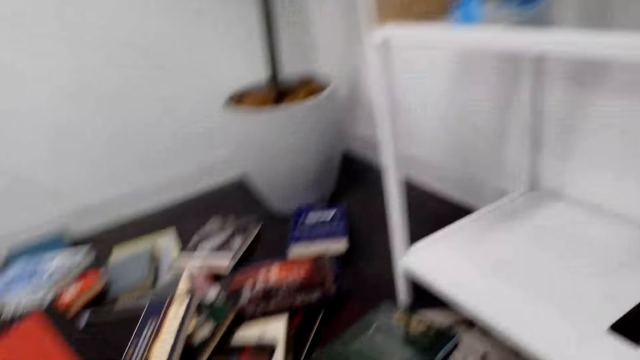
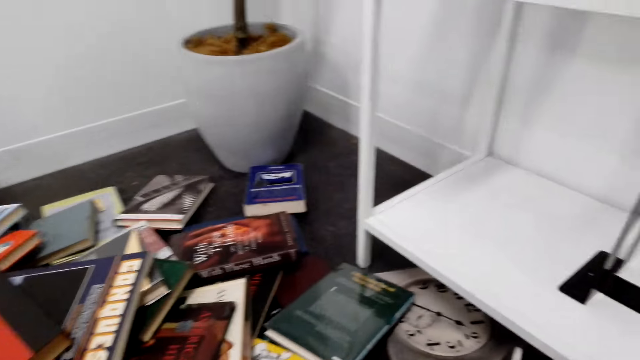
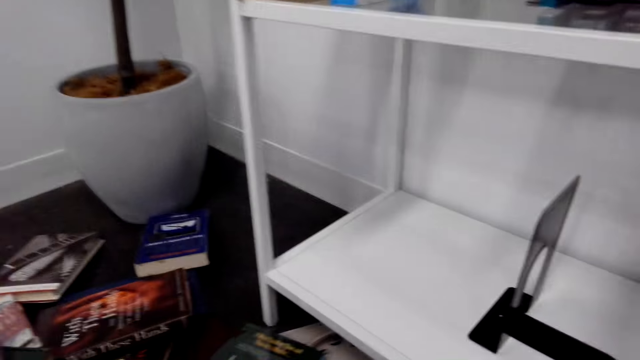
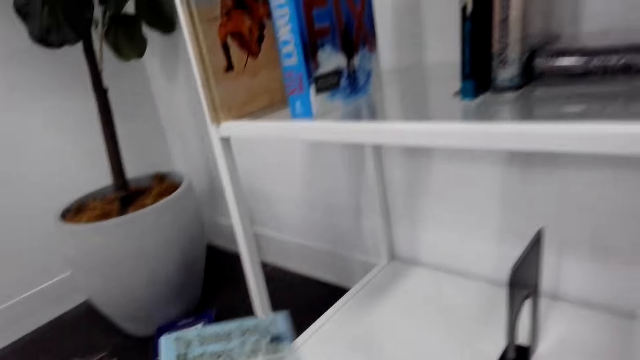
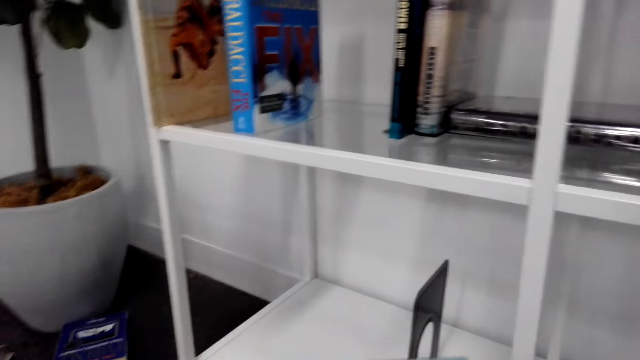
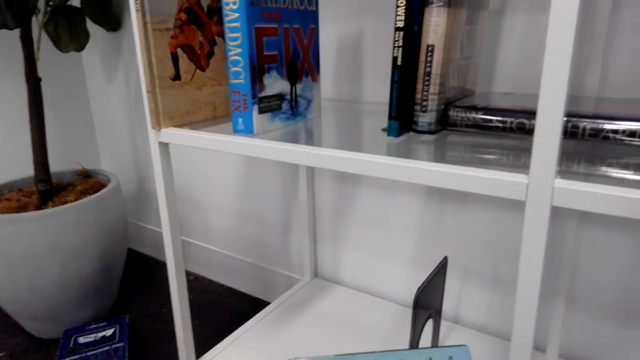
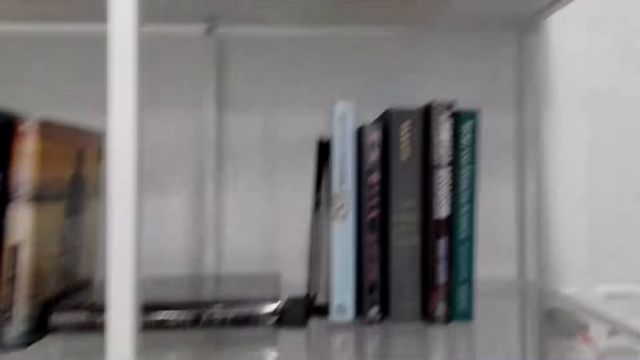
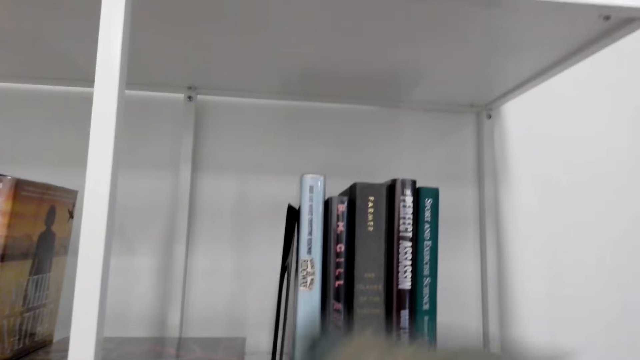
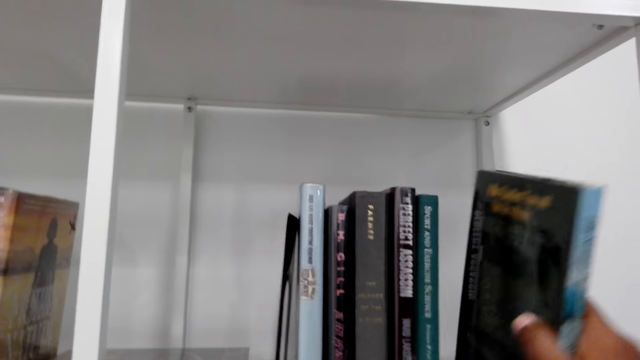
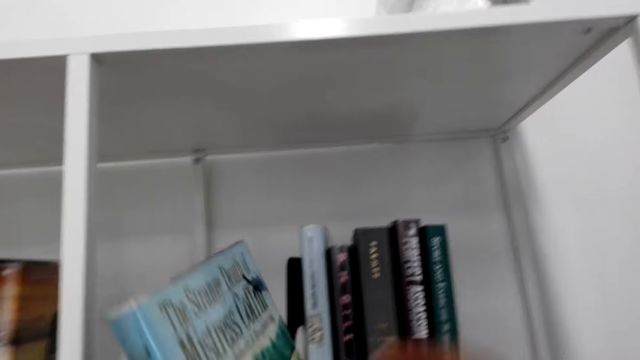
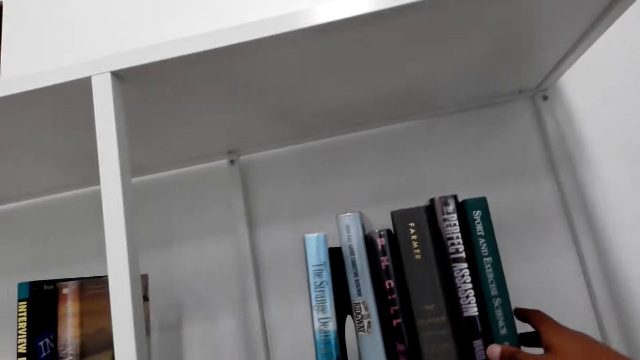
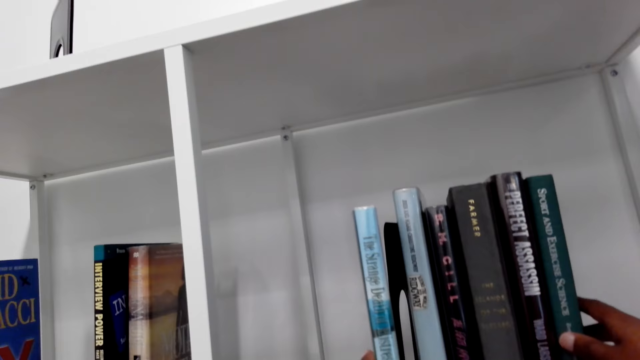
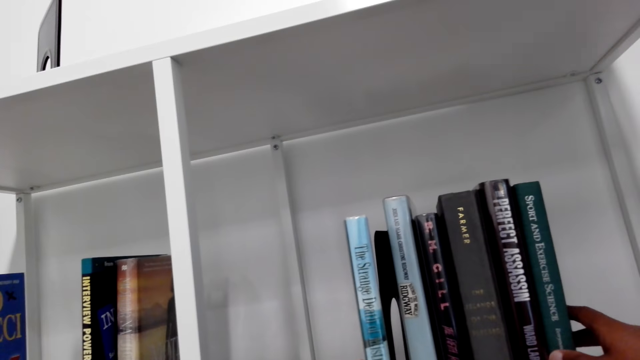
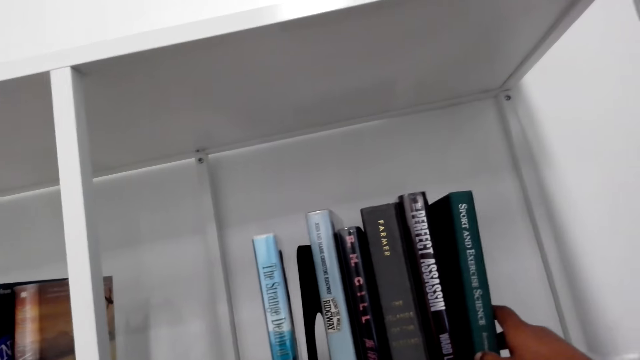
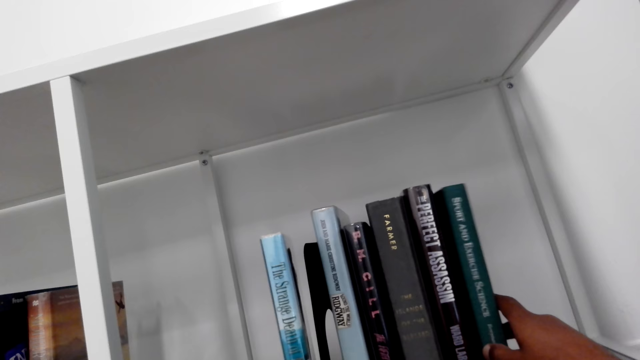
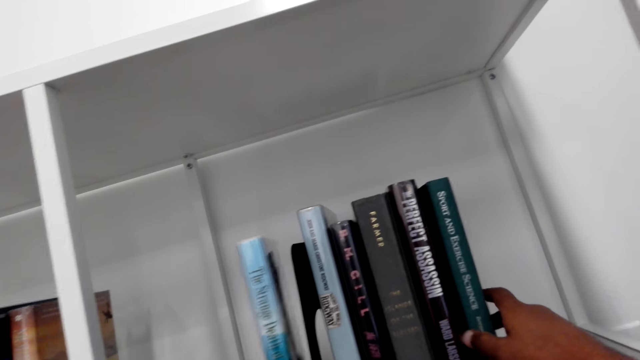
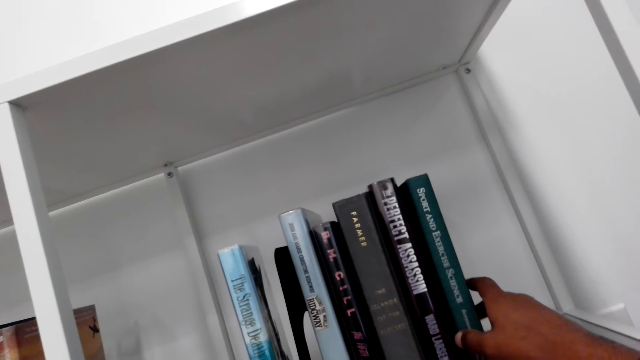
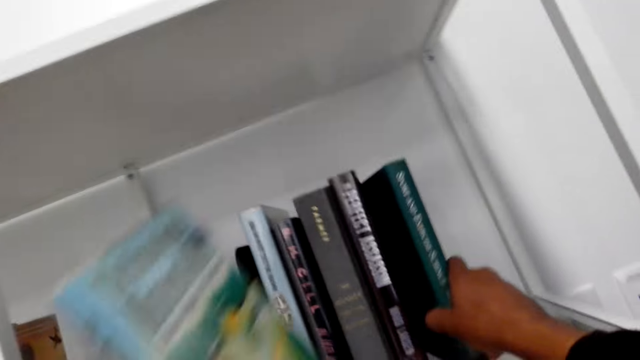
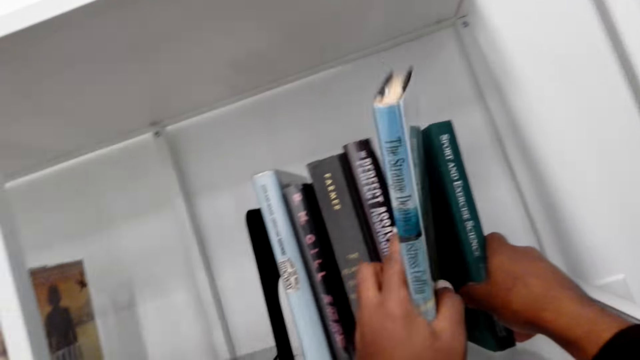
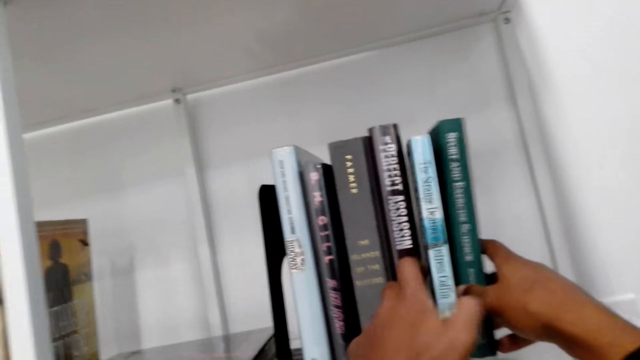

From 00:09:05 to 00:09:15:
The camera wearer picks up a book from the floor. They arrange the book on the shelf.

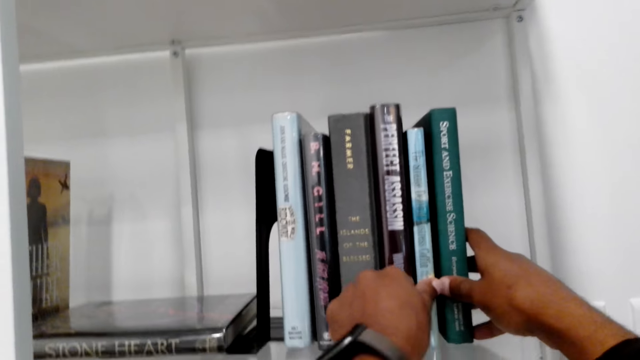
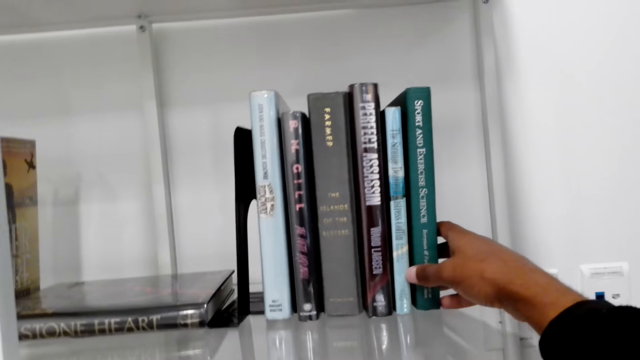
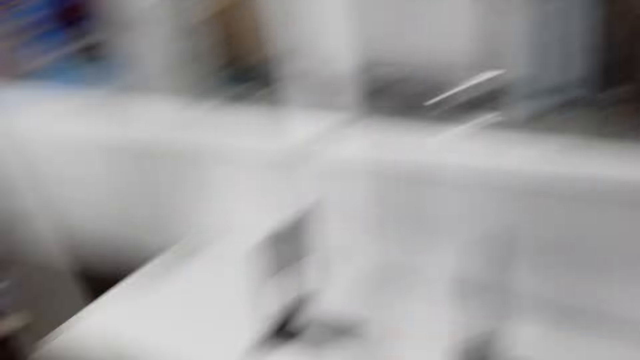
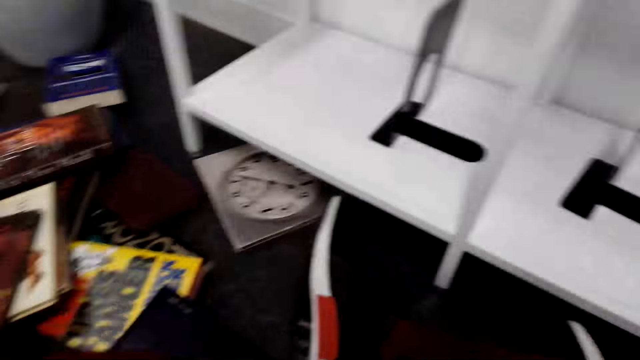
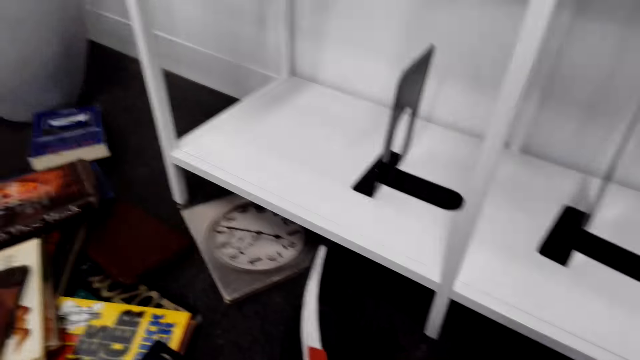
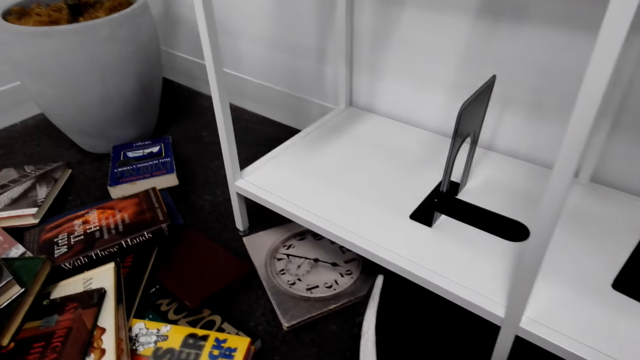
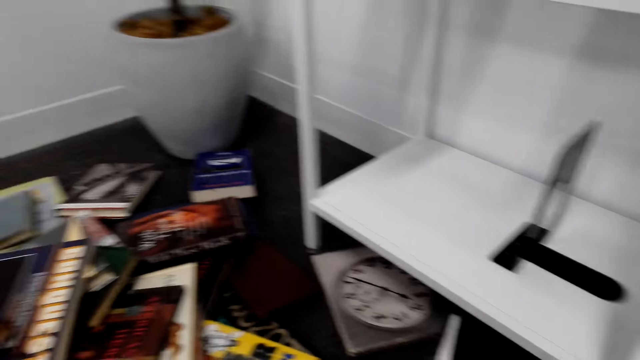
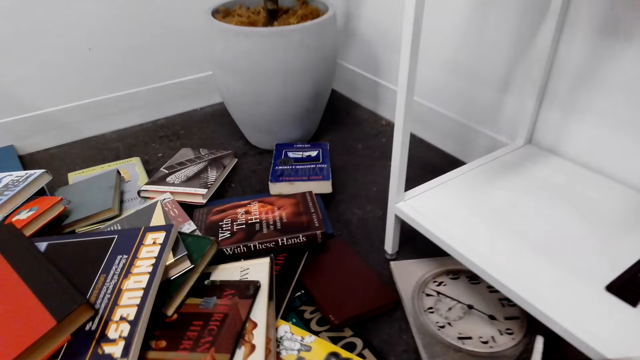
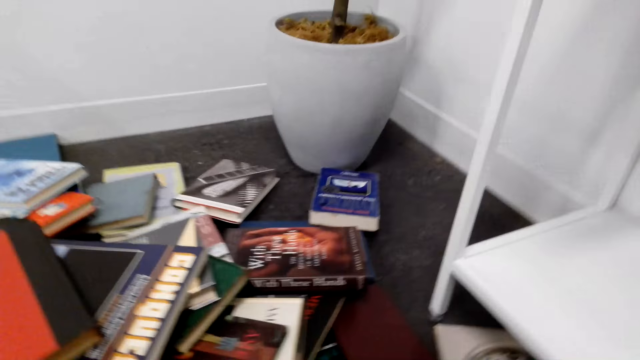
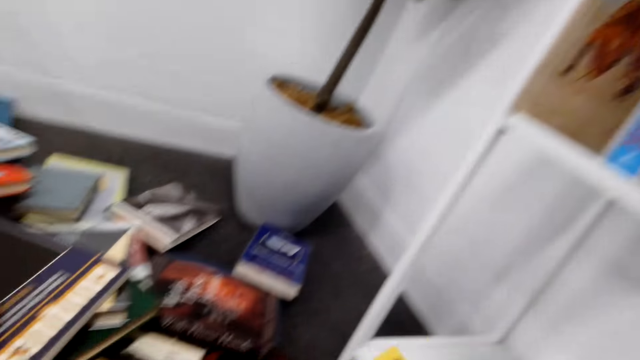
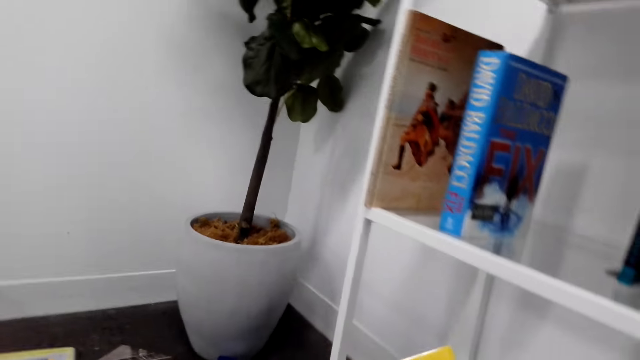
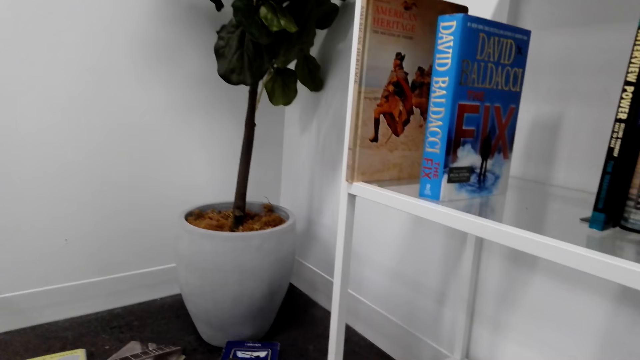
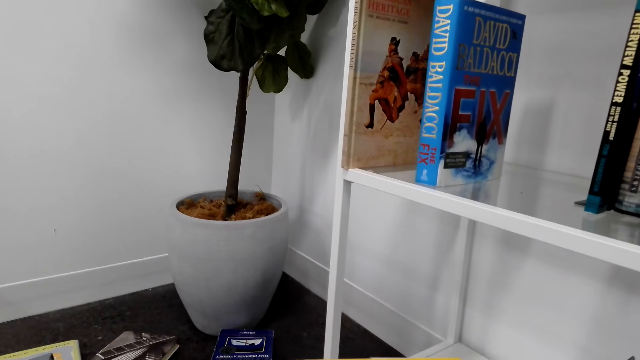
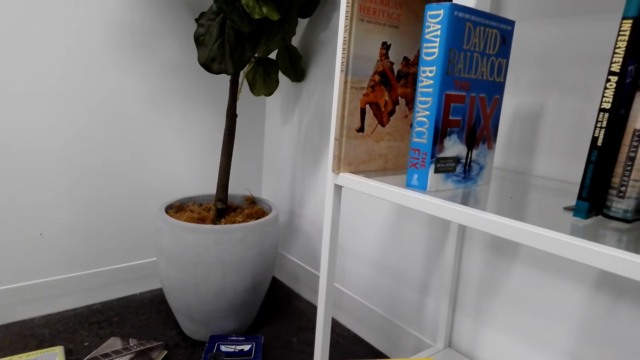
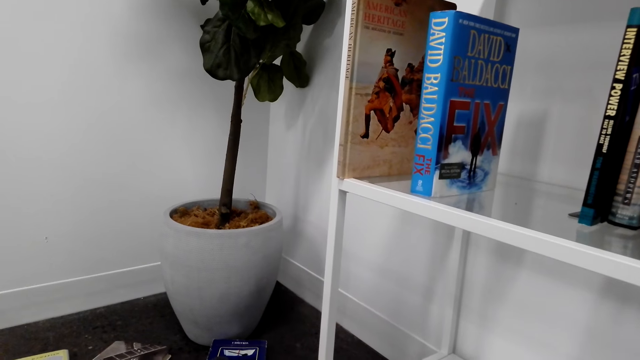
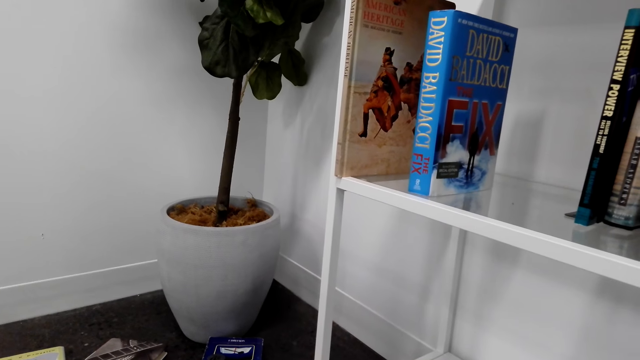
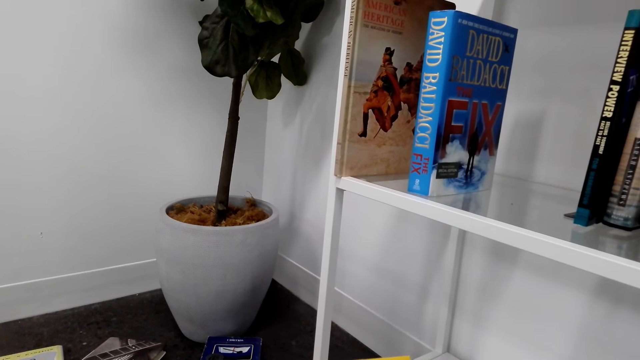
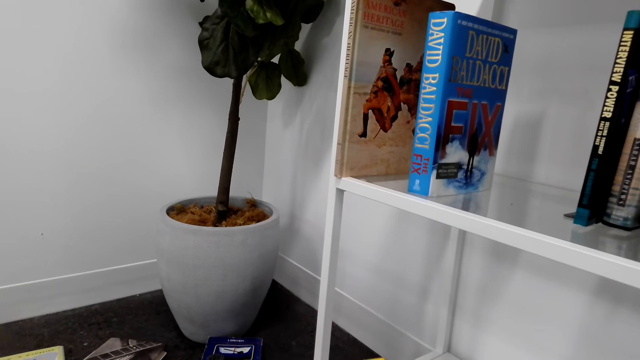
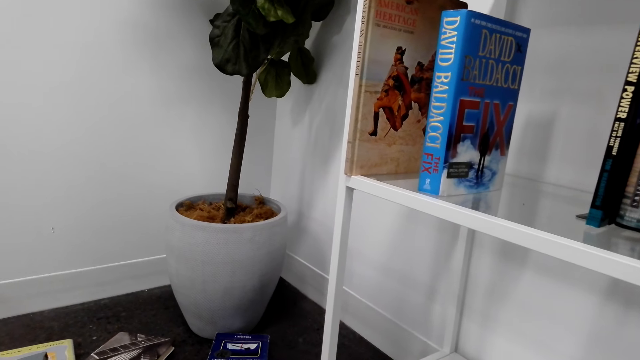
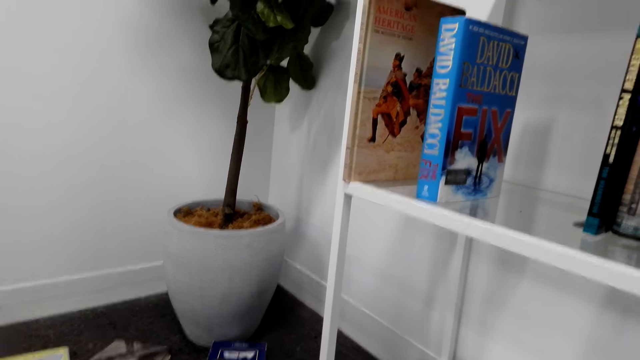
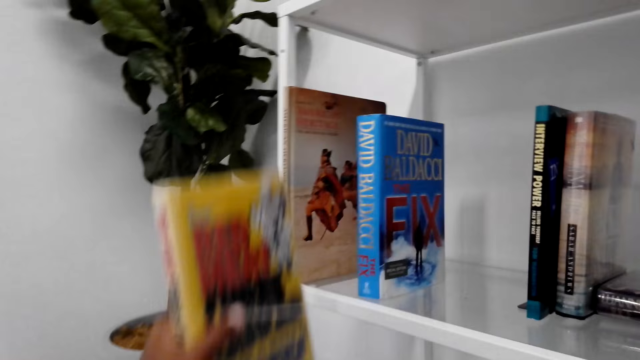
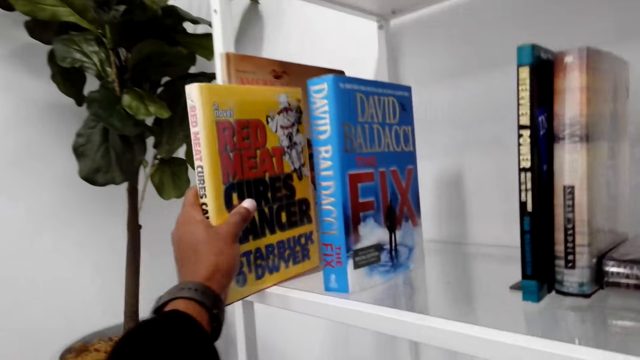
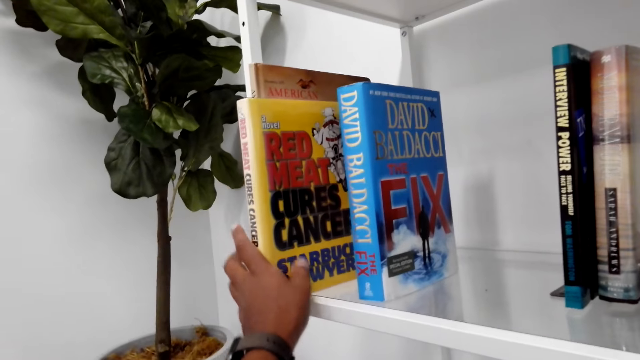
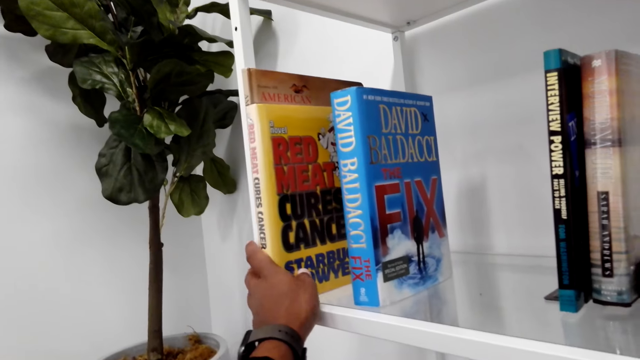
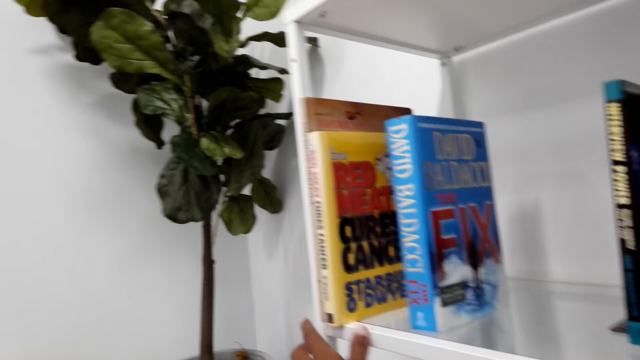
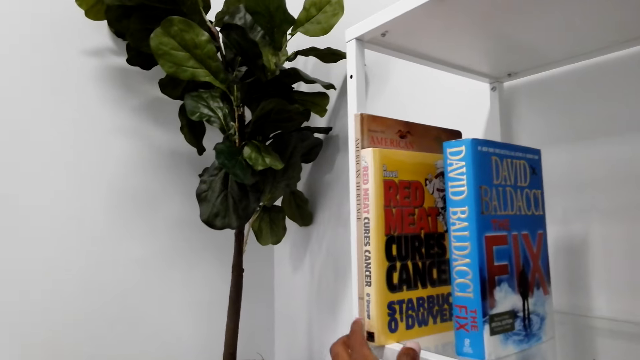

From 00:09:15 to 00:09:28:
The camera wearer picks up a book from the floor. They arrange the book on the bookshelf.
